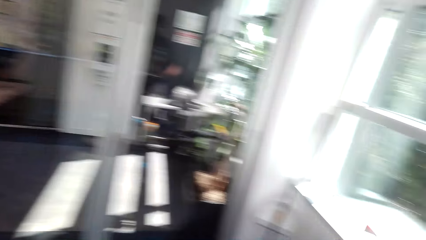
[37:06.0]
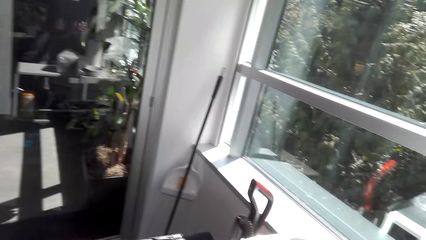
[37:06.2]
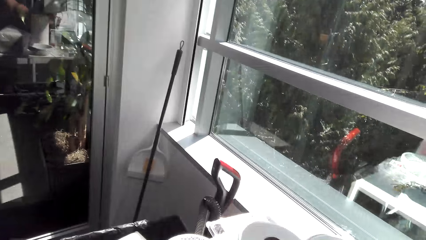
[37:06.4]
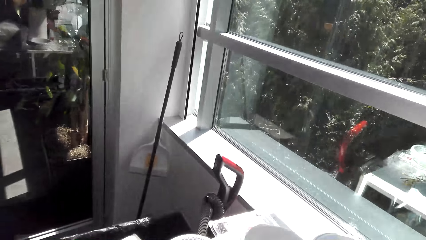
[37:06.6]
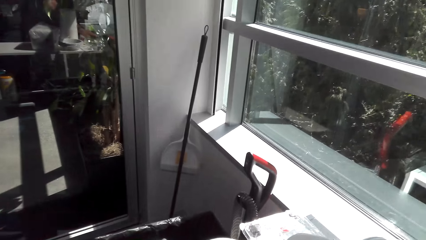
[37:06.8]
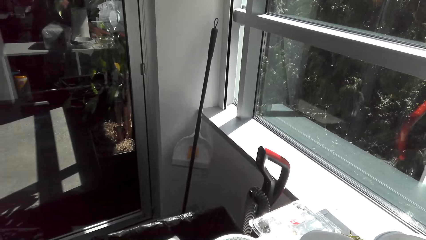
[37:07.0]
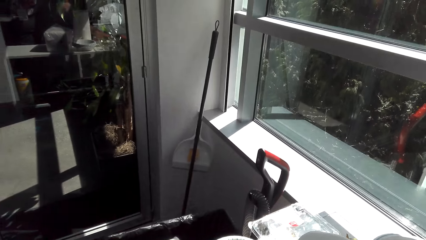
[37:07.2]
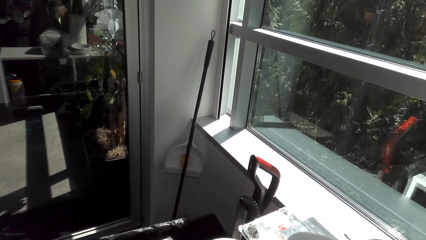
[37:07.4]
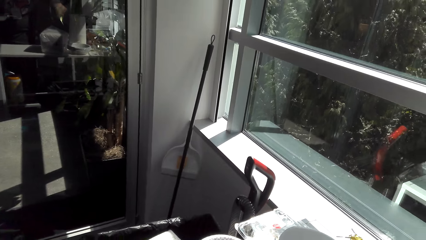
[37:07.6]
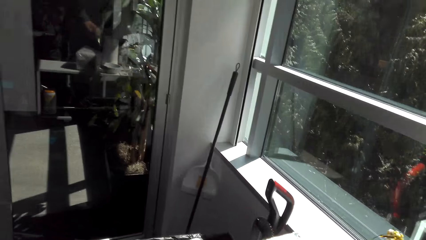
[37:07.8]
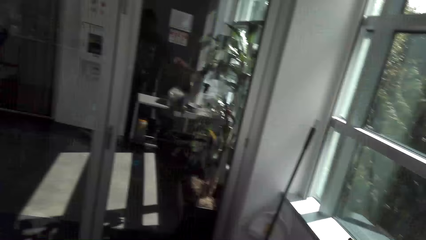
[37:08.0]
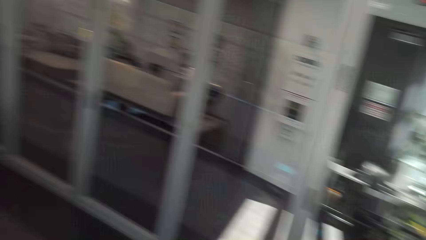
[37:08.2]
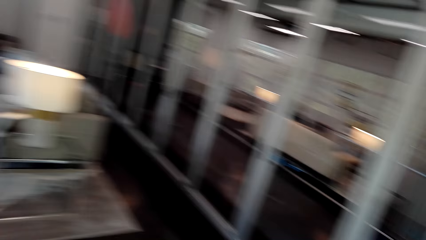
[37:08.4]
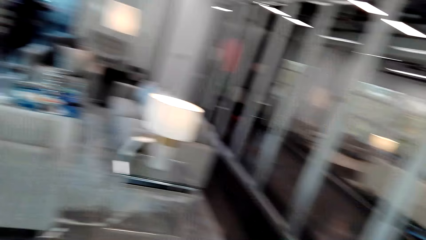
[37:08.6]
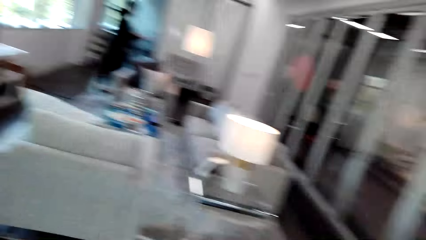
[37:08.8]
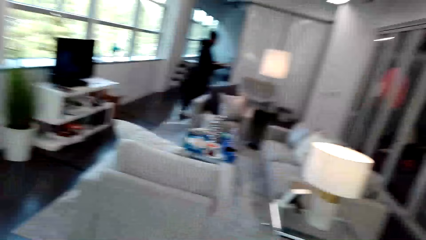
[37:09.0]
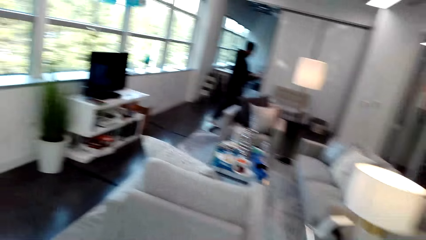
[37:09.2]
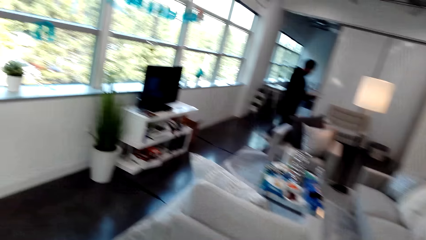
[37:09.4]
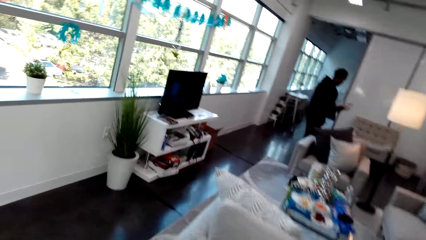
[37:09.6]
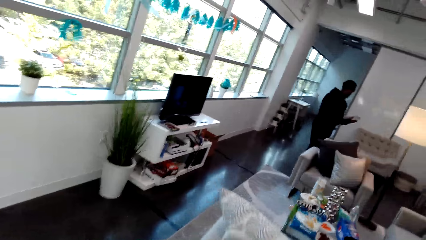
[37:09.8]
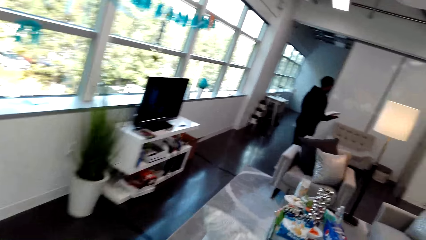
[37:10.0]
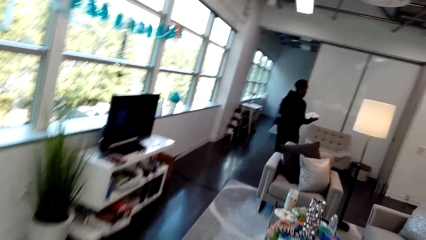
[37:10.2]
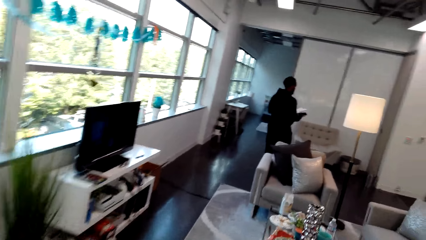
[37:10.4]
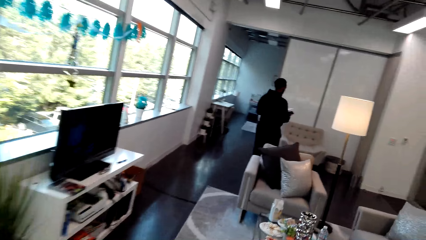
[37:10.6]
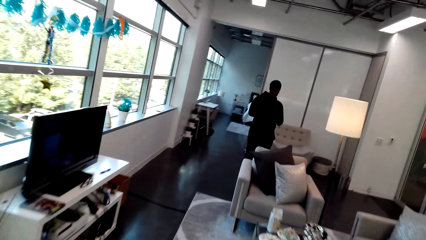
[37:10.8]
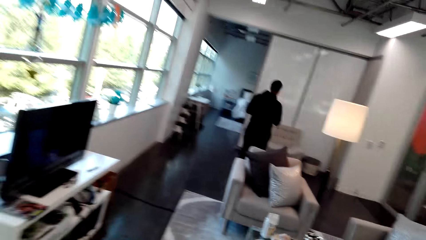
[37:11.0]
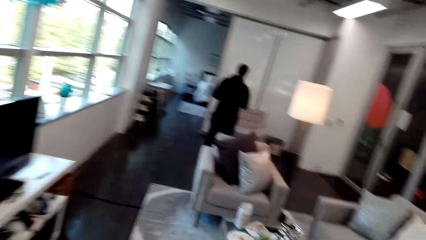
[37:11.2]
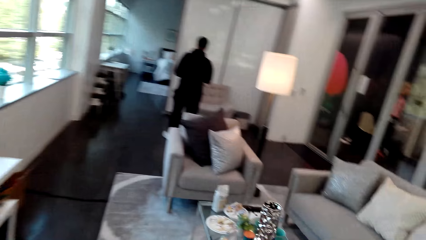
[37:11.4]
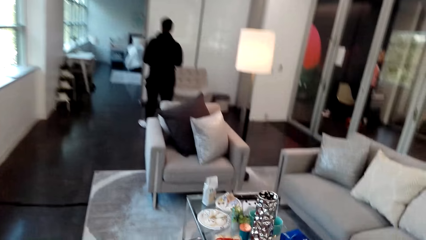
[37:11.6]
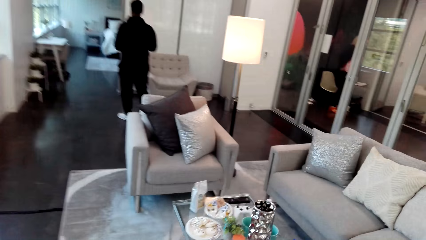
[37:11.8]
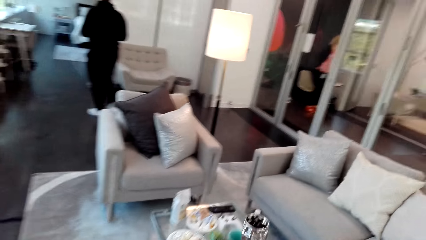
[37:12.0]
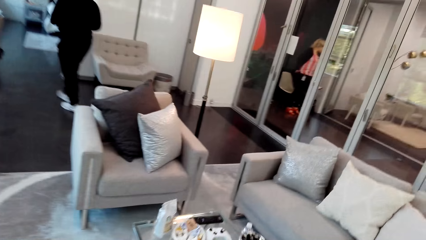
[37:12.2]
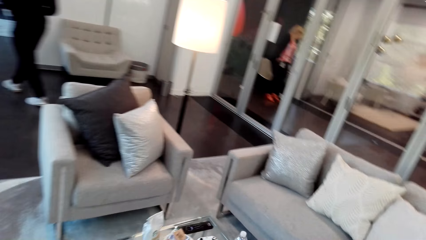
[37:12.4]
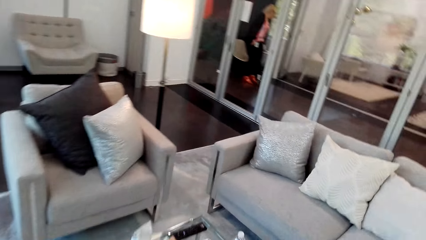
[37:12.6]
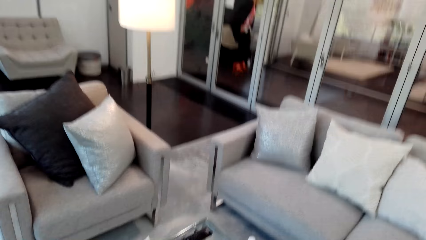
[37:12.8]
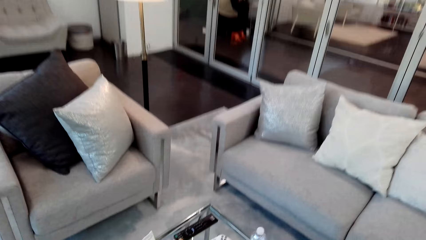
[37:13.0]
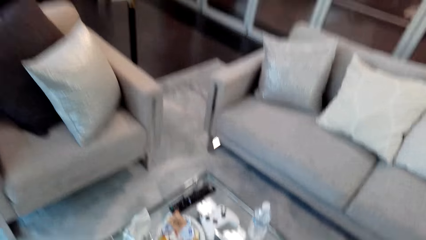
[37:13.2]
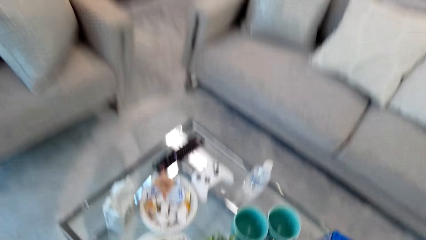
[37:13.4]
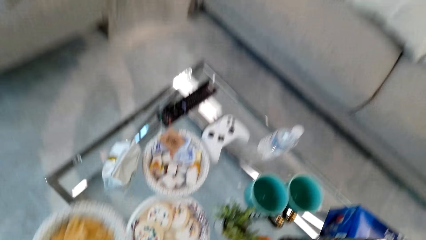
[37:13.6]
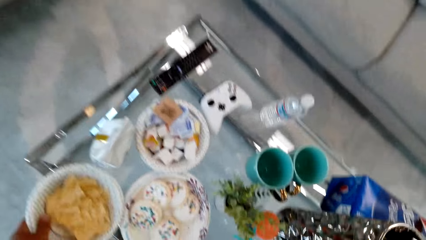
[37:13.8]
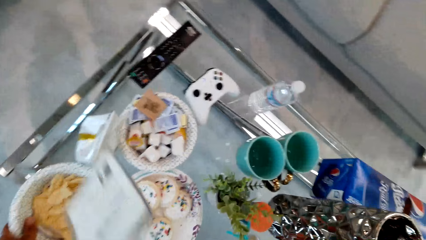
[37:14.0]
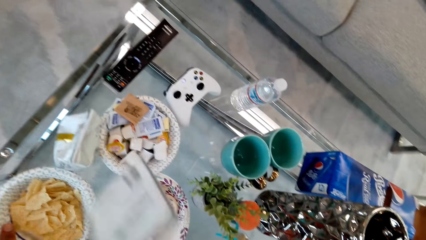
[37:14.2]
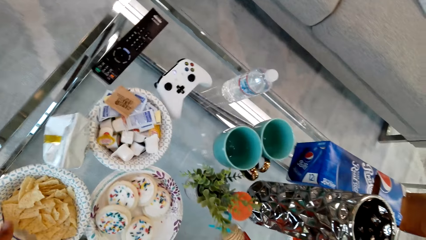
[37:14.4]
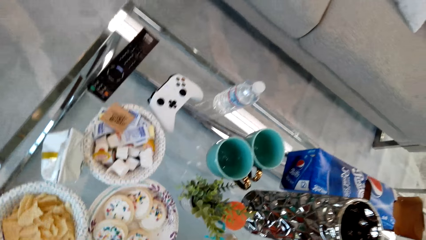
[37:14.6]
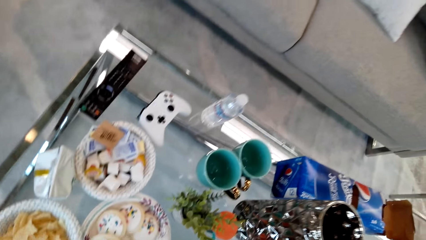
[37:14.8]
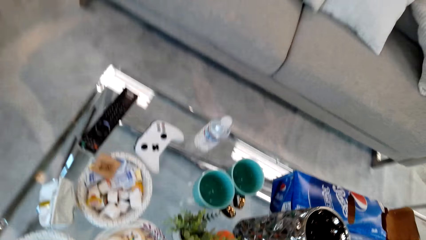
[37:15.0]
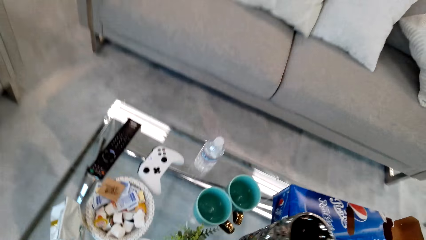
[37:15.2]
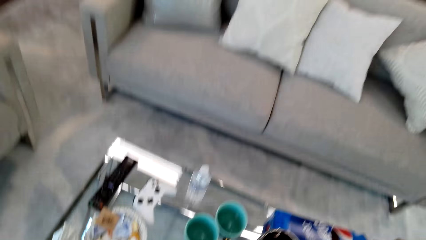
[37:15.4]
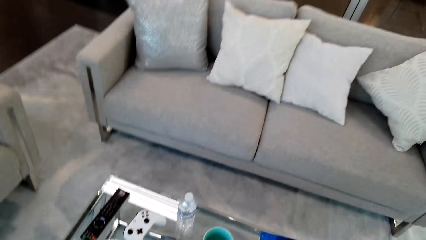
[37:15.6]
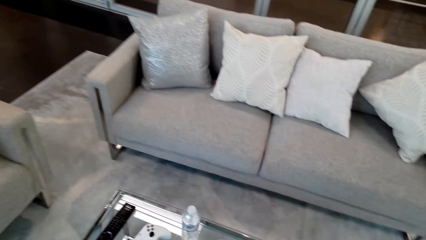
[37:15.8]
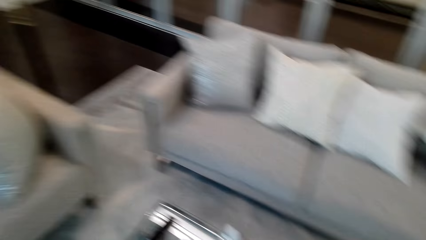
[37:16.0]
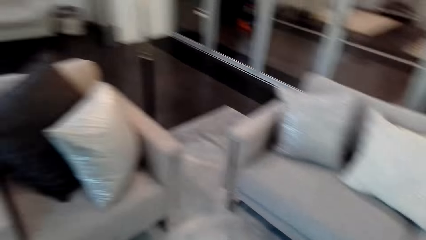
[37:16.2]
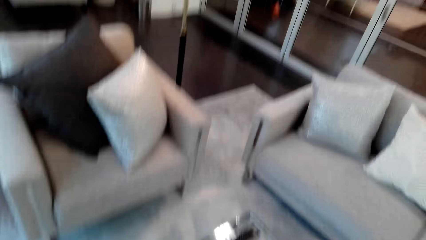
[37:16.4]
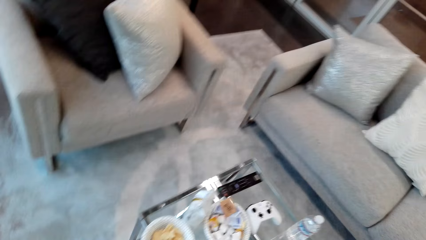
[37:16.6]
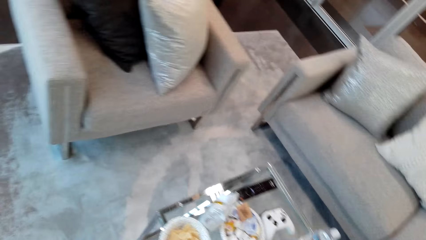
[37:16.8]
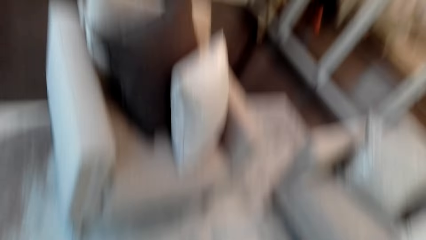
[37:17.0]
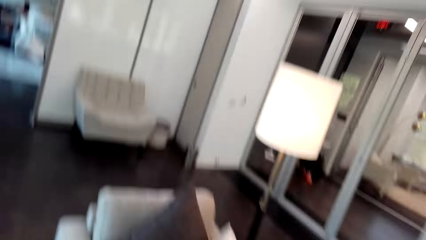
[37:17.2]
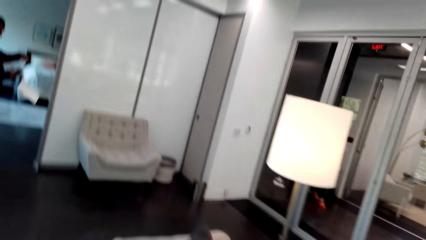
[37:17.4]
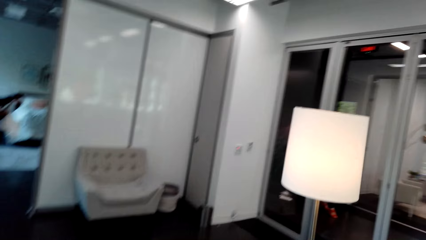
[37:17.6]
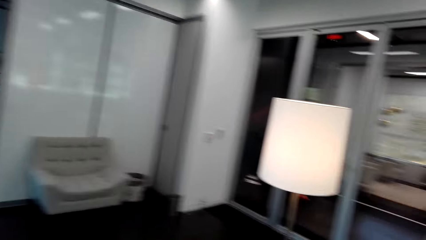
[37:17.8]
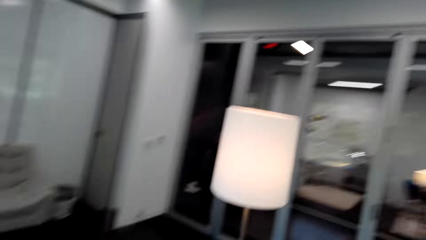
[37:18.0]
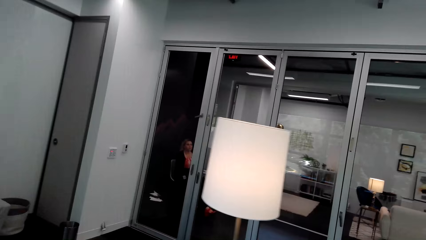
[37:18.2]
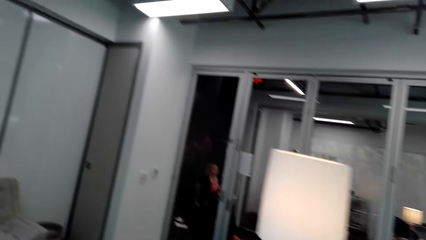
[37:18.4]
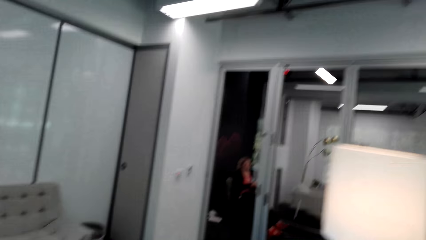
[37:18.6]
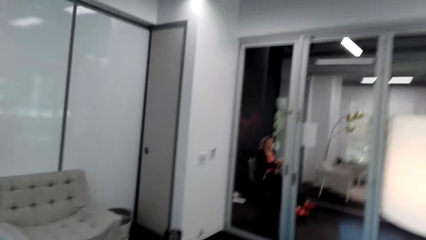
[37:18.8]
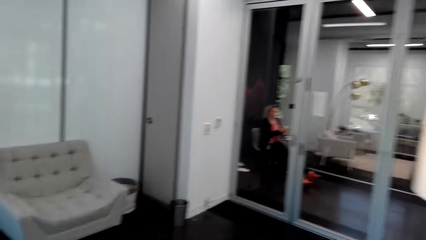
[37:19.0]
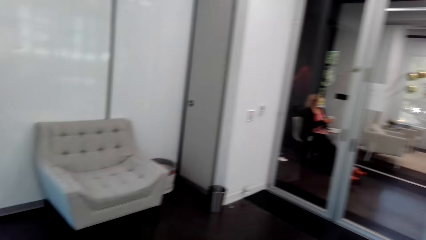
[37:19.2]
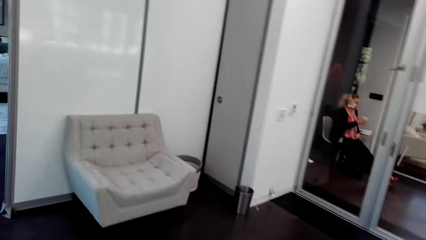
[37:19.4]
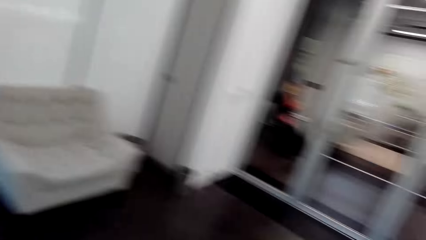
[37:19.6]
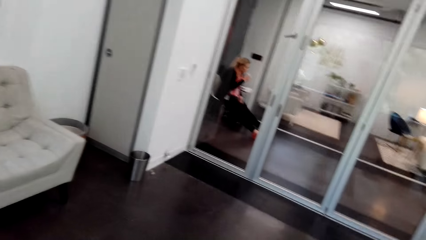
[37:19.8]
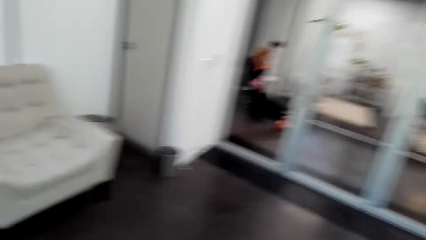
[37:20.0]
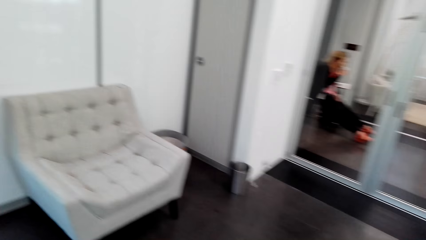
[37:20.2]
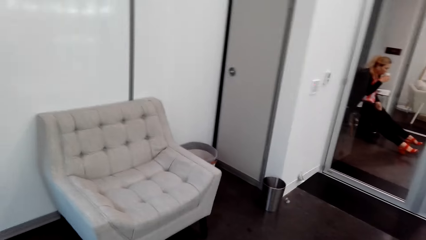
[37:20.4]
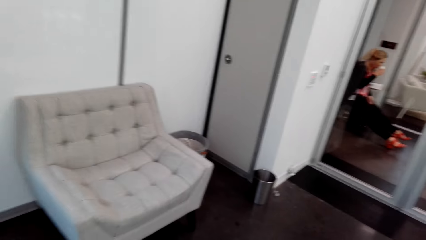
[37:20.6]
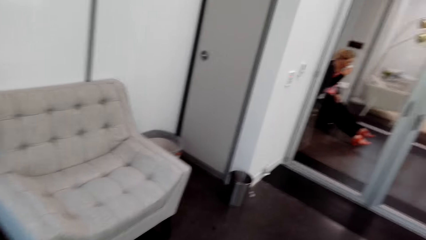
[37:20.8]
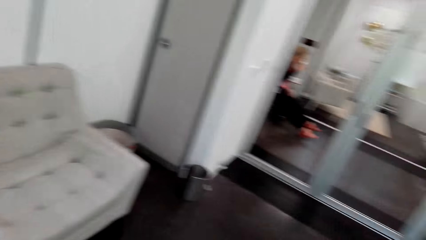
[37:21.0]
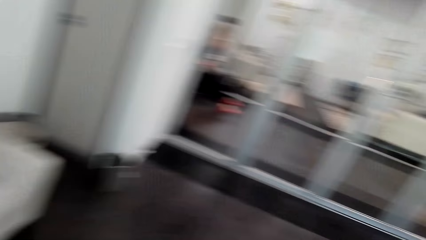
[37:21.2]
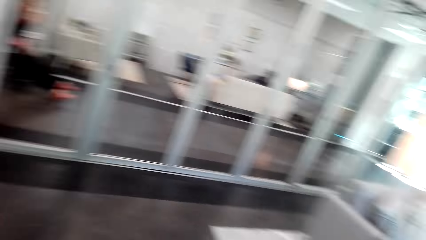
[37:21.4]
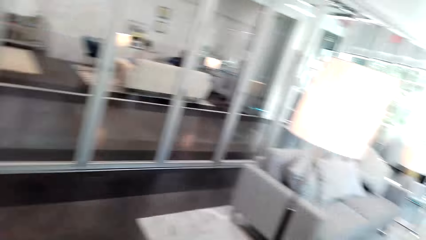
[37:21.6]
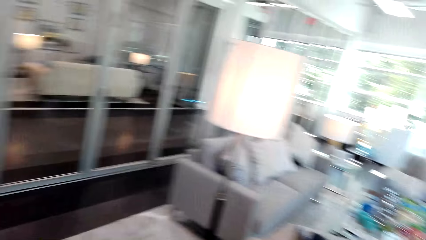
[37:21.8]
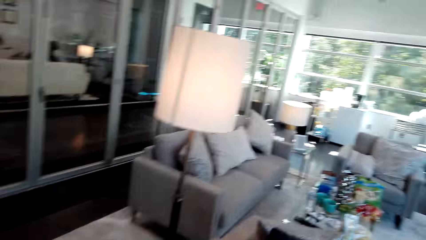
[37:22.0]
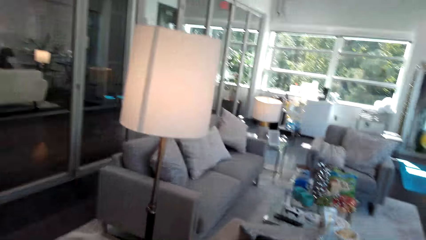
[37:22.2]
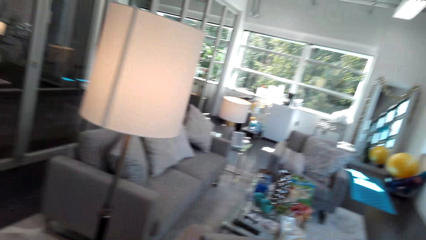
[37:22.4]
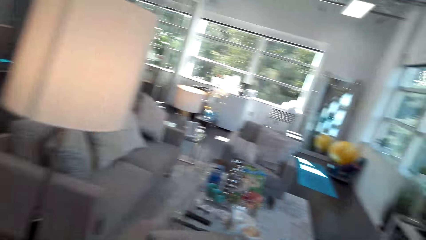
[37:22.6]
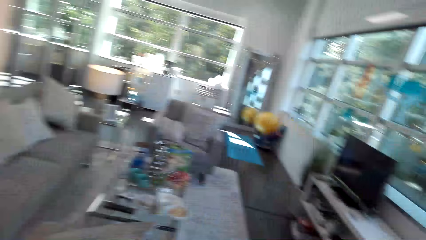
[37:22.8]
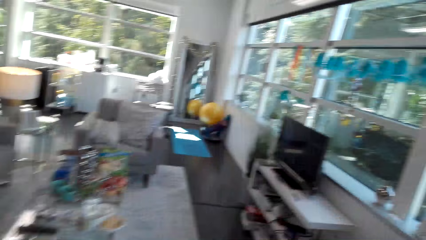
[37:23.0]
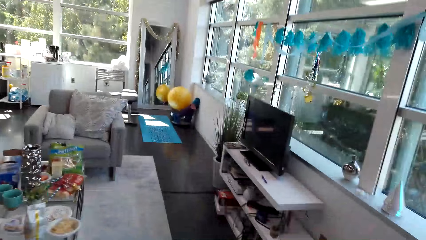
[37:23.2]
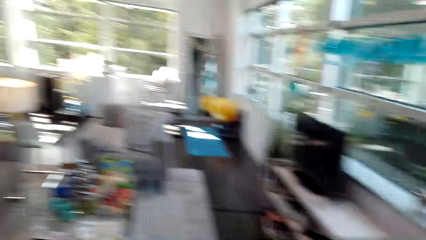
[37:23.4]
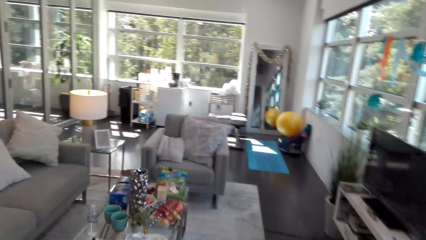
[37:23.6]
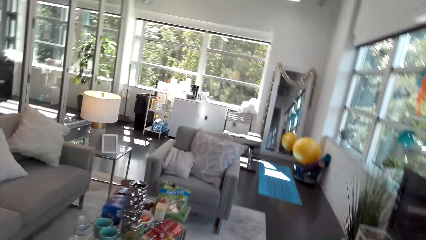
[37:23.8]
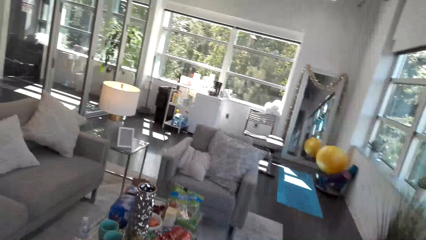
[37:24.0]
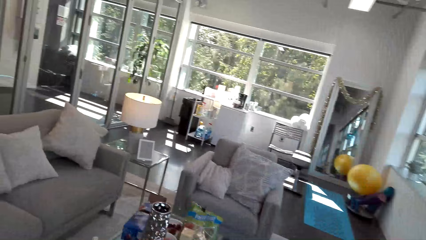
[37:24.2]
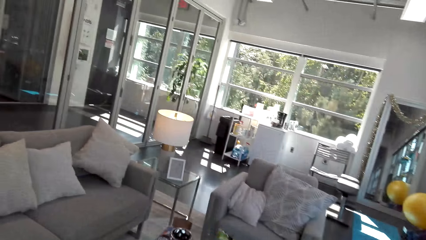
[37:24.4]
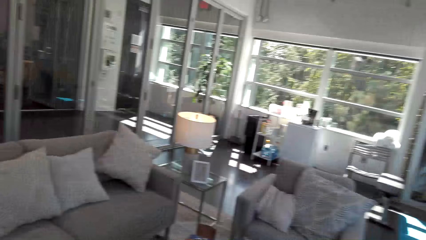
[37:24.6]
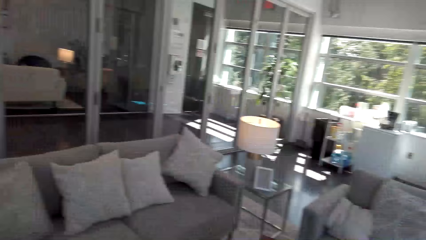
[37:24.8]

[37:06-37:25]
The camera wearer walks around the sitting room. They put the bowl on the table. They walk around the room.
